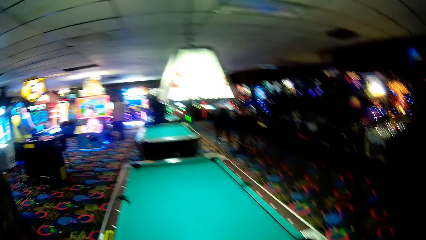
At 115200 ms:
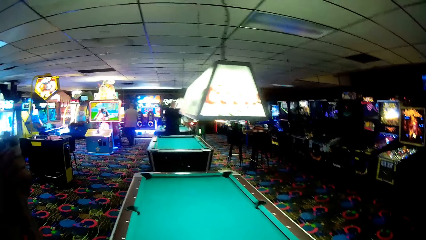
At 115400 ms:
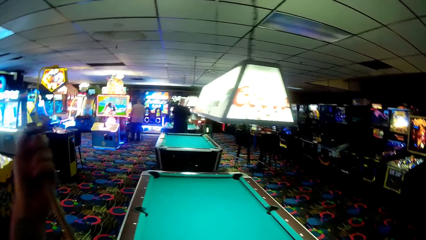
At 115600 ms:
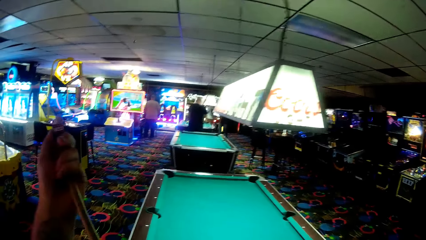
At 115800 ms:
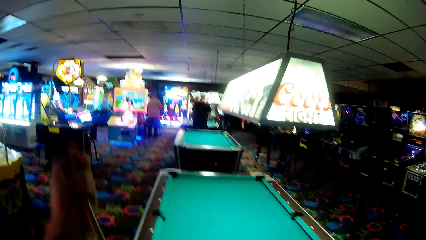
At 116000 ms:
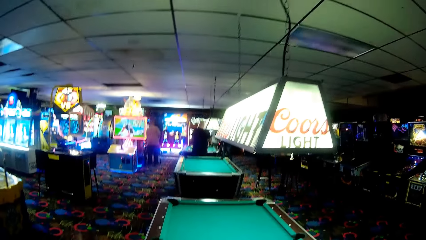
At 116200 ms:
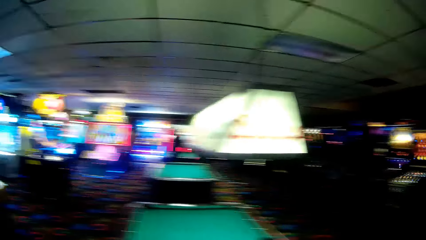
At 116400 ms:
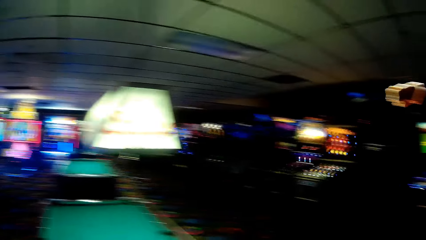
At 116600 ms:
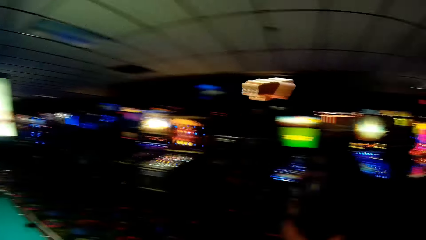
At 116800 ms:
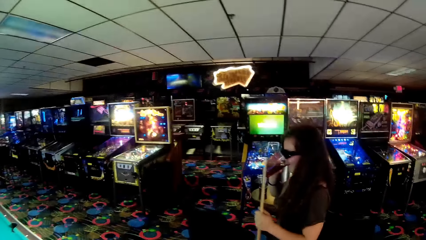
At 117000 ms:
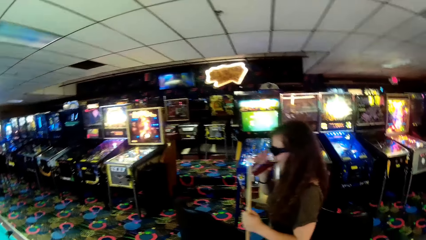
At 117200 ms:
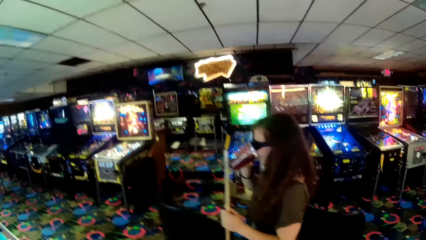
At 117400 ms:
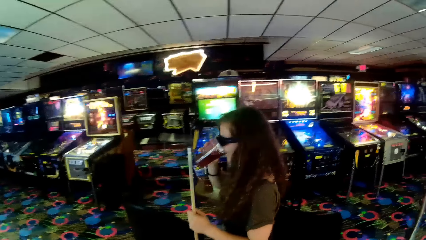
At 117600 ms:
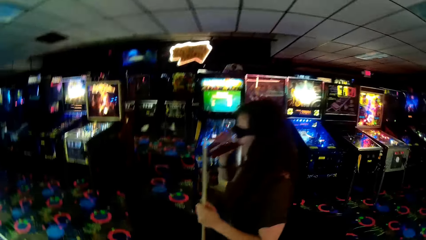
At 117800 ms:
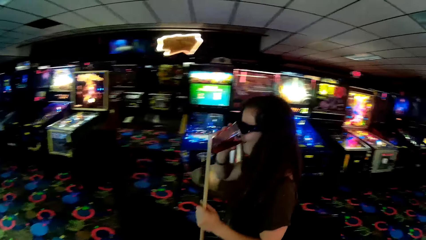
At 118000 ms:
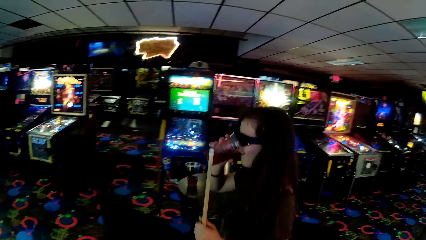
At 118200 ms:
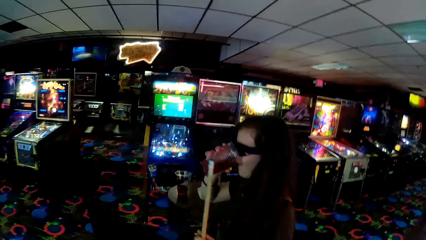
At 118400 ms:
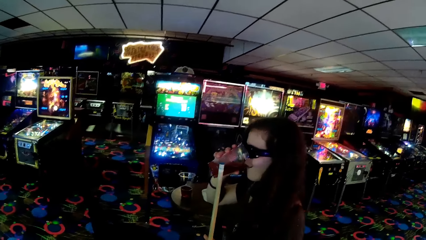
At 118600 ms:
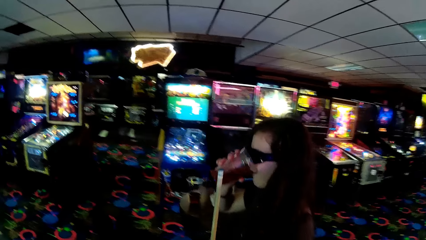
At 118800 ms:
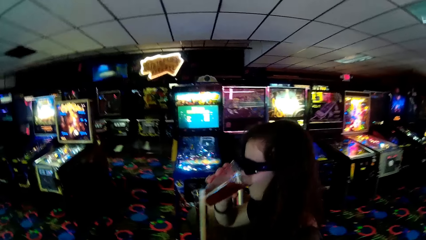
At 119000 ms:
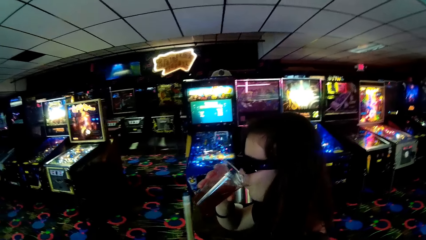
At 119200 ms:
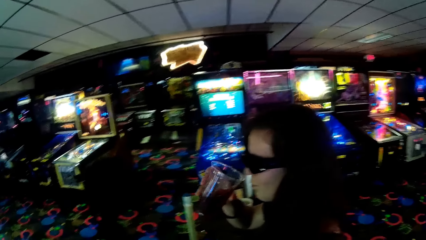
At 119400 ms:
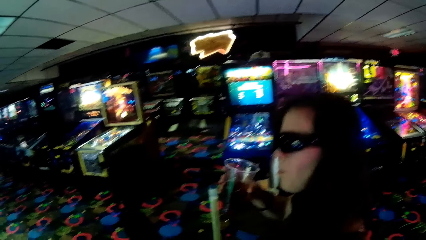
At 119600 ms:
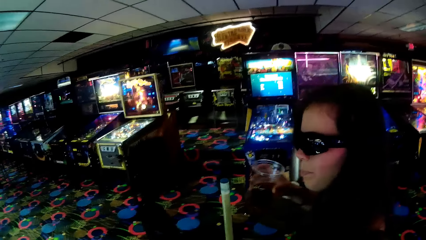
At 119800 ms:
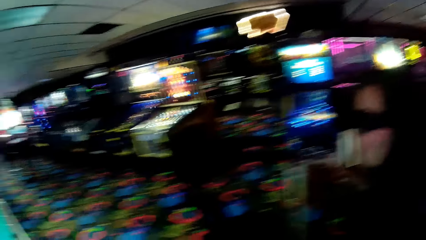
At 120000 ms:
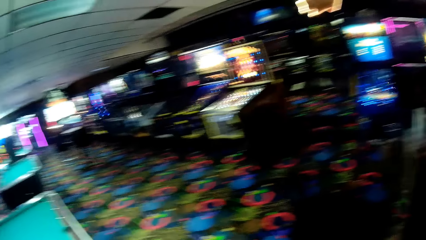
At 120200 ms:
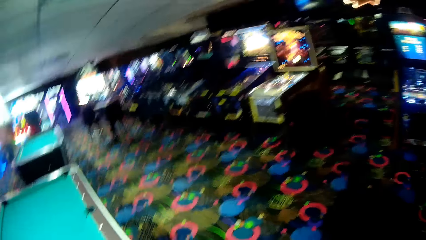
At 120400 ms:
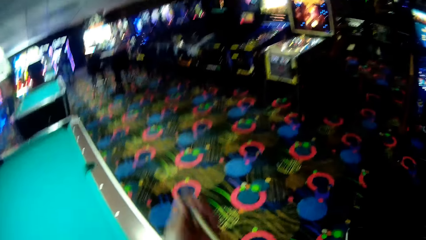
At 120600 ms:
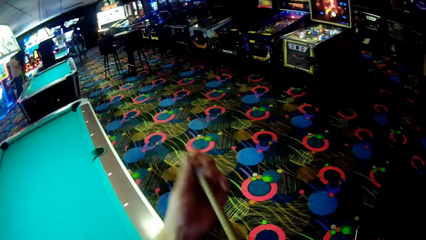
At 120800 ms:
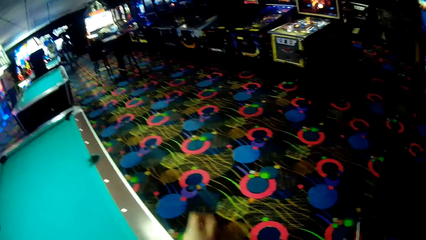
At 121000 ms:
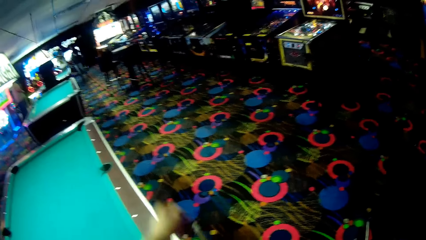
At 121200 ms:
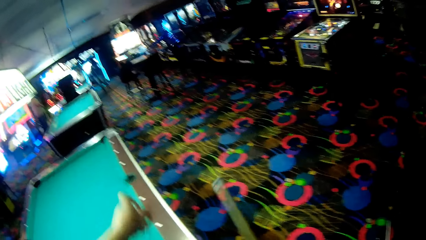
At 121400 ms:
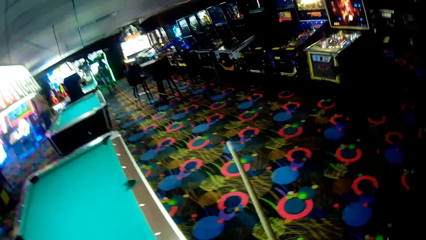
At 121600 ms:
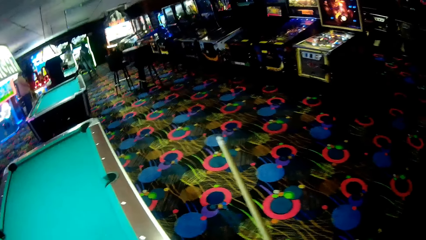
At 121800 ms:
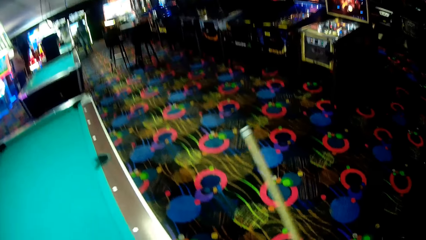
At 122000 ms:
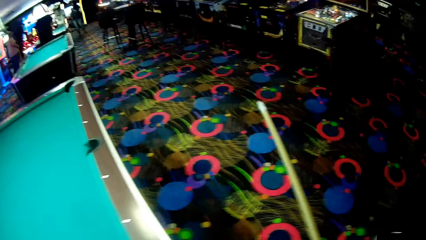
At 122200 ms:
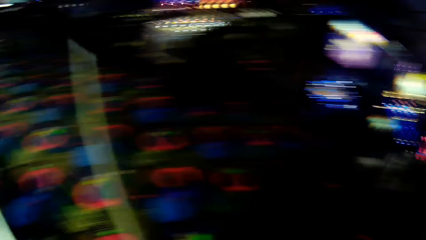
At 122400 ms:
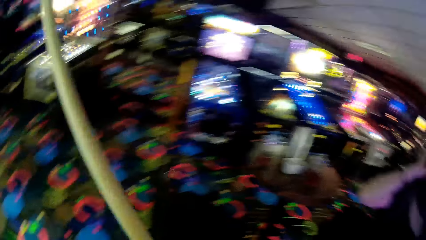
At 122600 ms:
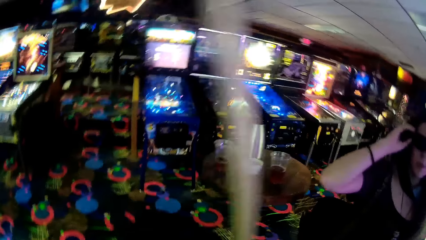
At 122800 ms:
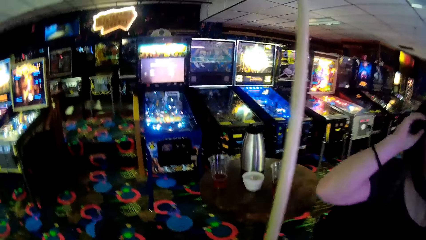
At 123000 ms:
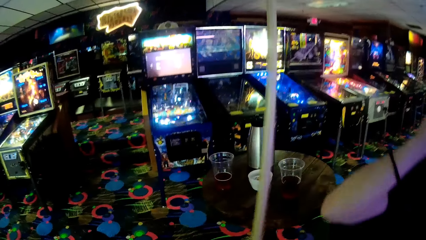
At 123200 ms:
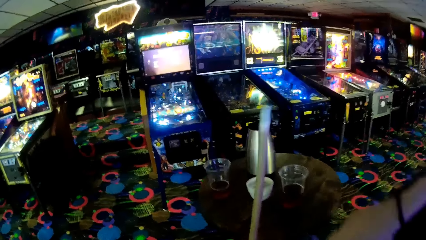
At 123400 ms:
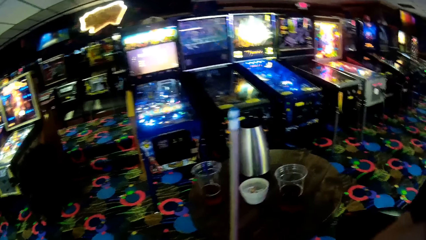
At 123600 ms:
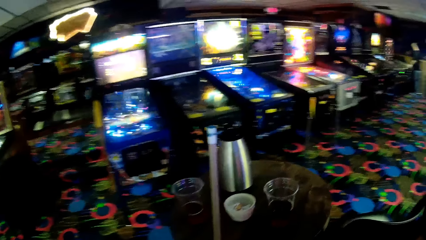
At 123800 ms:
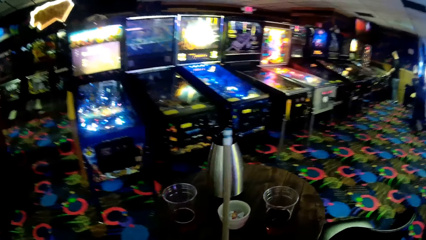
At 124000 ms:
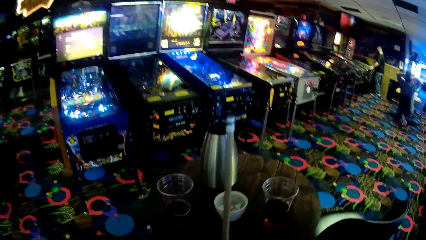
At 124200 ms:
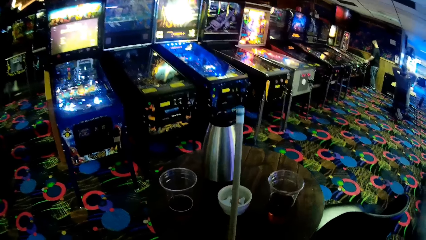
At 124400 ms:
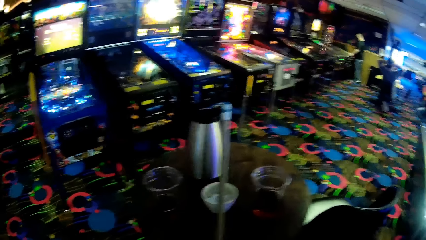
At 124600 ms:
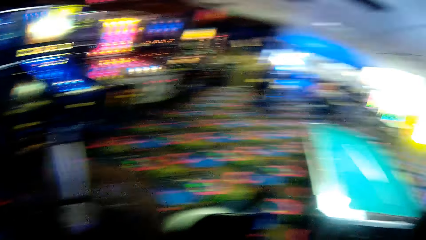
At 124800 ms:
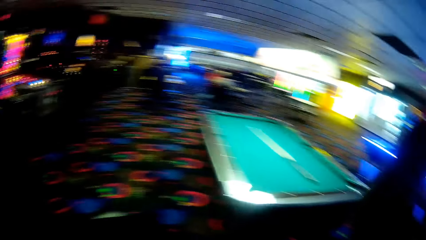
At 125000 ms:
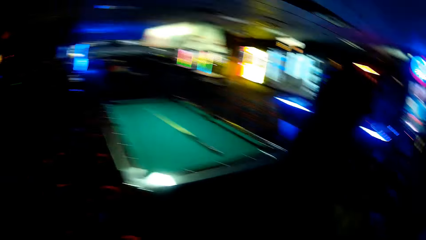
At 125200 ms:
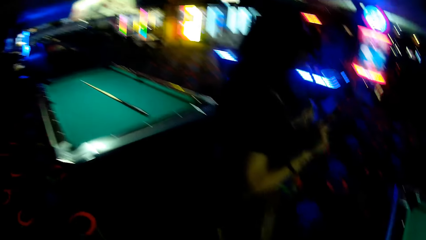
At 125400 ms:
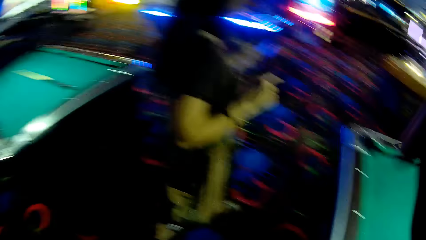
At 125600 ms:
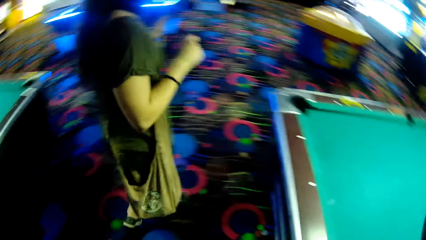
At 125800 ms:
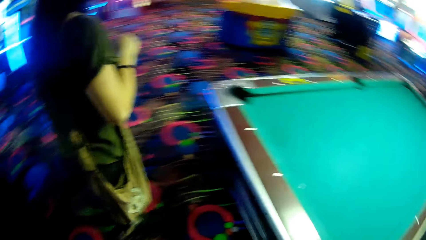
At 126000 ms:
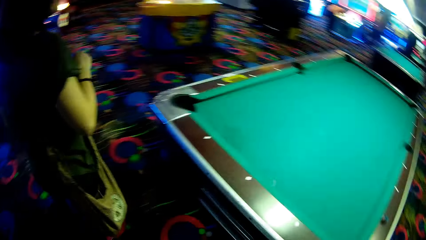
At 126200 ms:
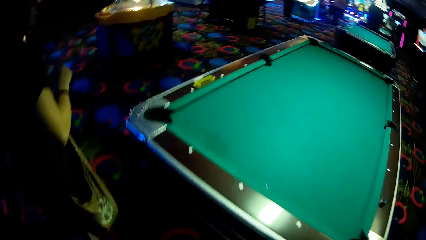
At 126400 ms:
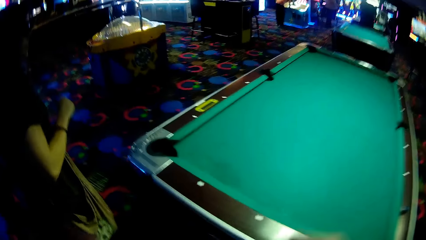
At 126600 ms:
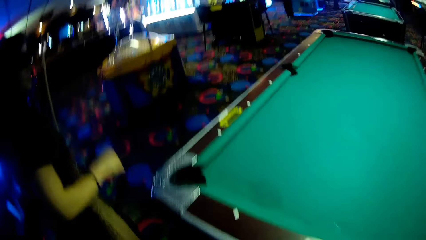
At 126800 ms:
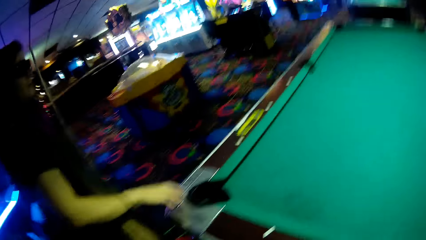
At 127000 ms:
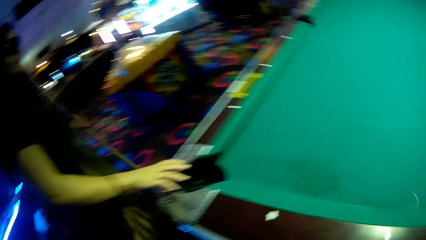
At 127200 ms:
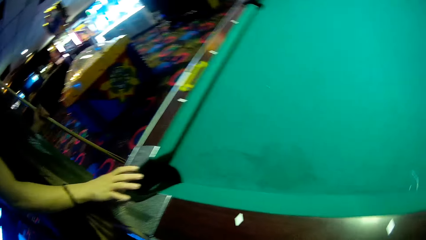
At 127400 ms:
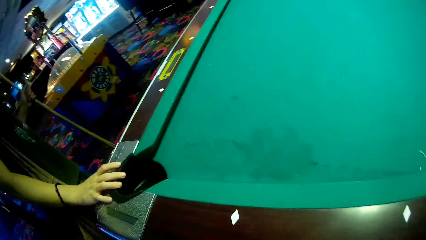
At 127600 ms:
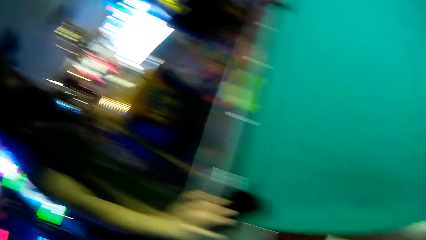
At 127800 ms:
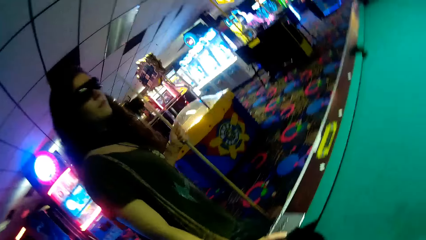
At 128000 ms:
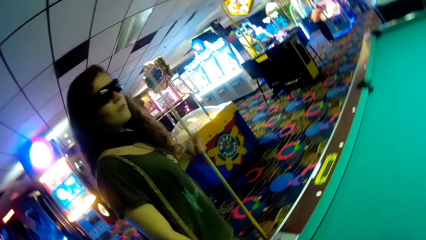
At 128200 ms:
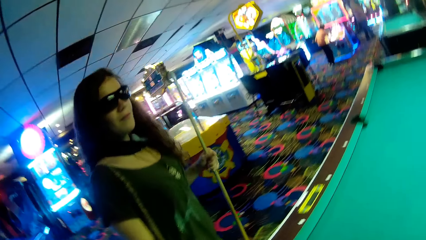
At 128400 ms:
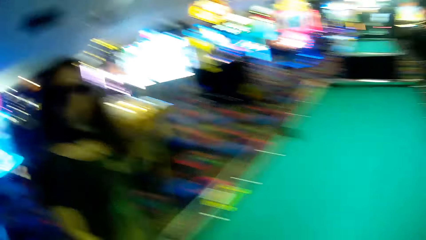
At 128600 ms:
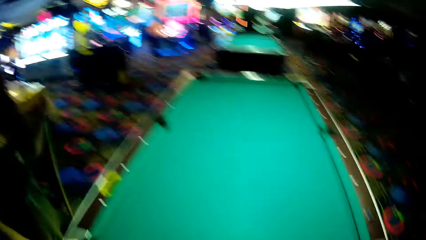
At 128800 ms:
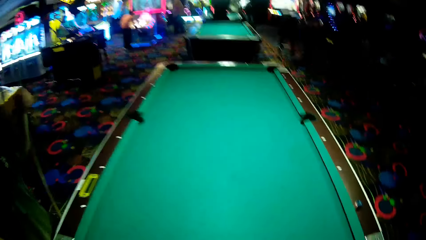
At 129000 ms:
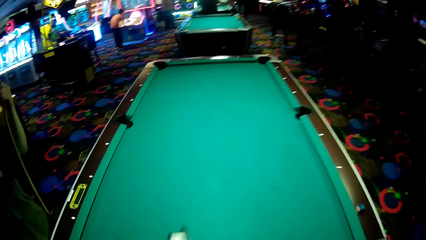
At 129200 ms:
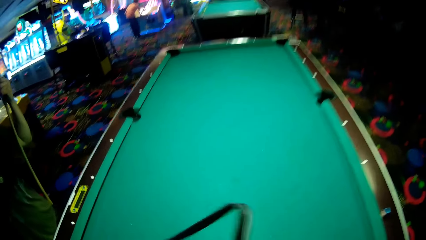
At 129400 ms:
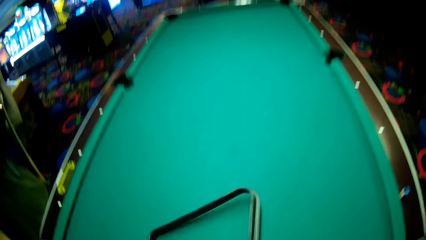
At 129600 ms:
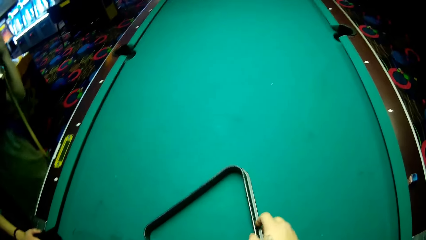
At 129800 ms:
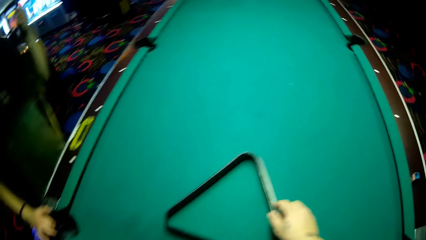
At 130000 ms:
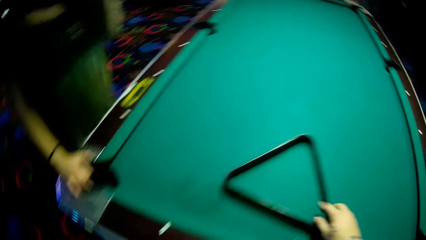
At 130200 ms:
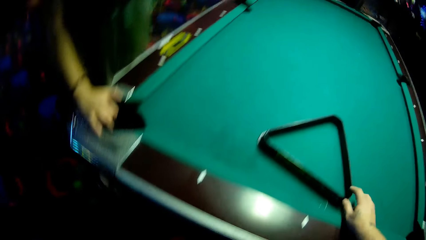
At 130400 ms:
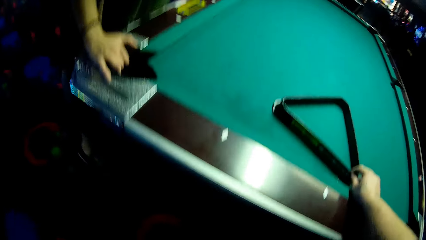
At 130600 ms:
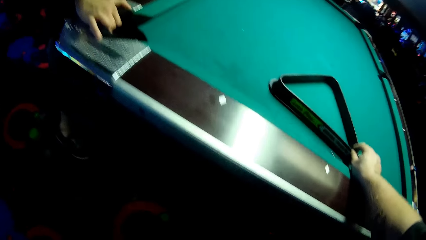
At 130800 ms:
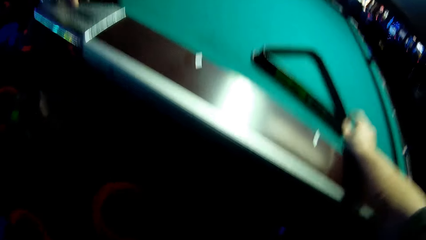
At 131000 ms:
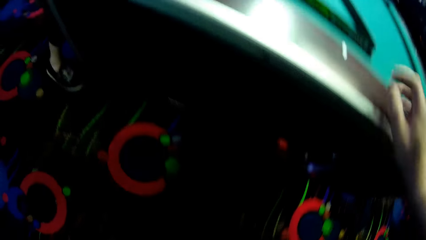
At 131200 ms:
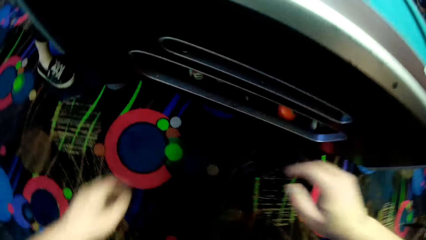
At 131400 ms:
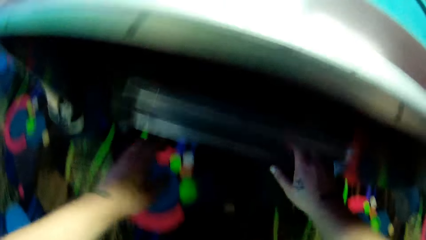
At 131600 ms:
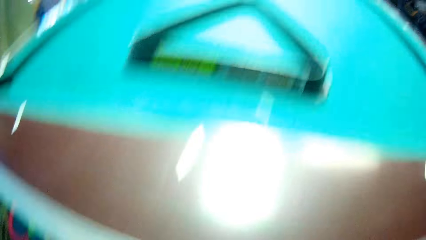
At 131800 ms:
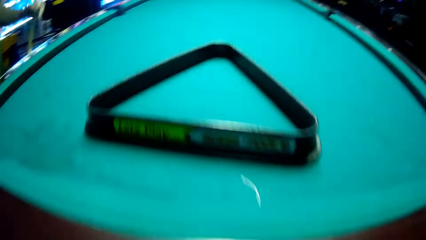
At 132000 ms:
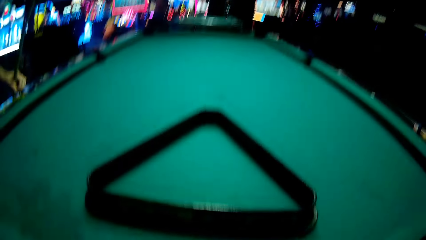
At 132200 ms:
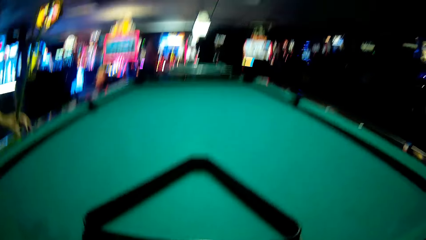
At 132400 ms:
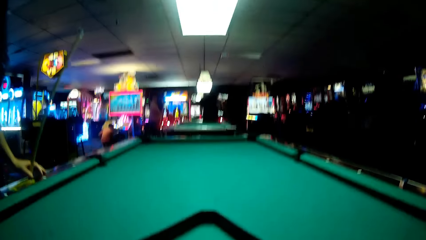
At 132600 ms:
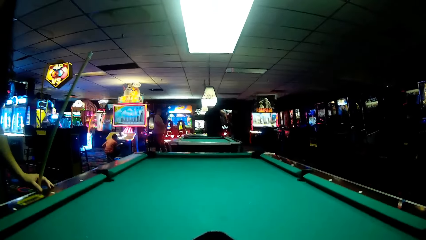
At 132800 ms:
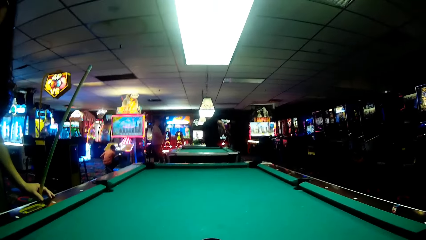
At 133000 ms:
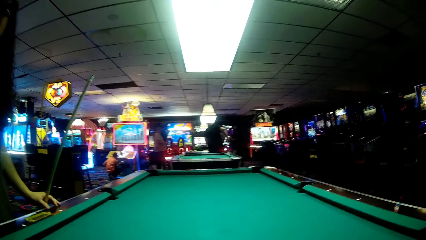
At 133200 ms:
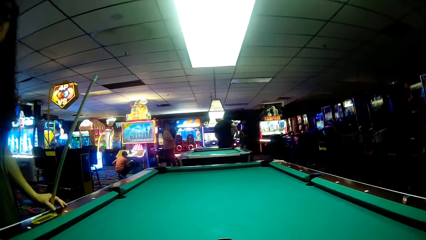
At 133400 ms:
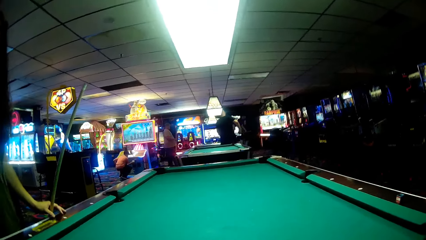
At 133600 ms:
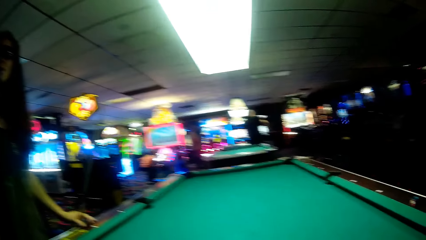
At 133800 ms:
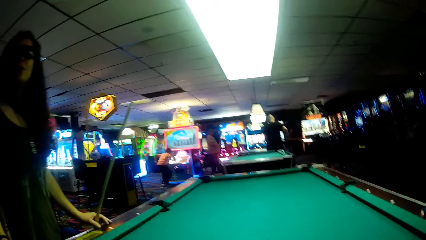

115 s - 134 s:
The camera wearer applies the powder on the cue stick or pool cue. A woman drinks the coffee. The woman puts the glass on the table. The camera wearer places the cue stick on the table. They talk to the woman. They place the rack on the pool table and collect the balls from the pool table.
